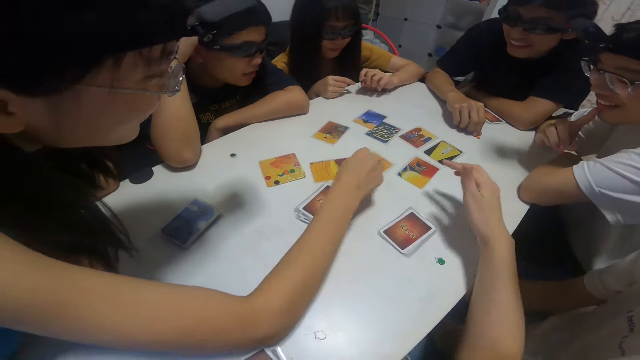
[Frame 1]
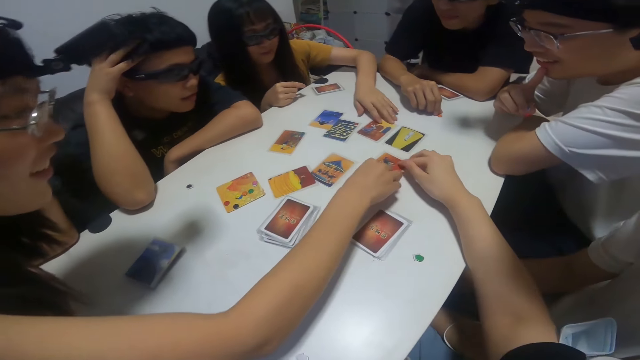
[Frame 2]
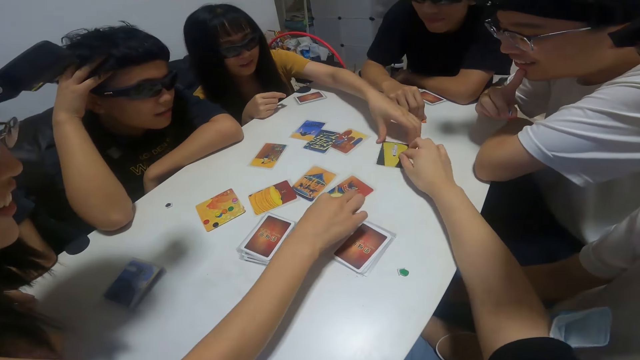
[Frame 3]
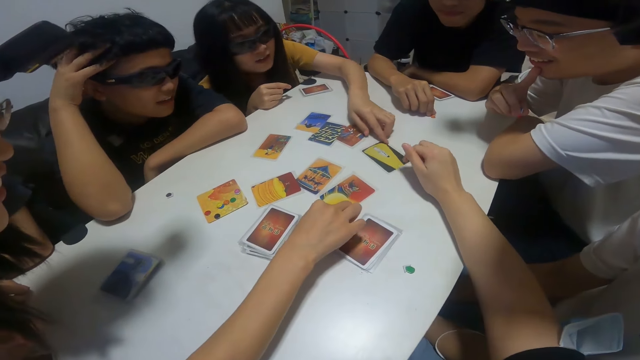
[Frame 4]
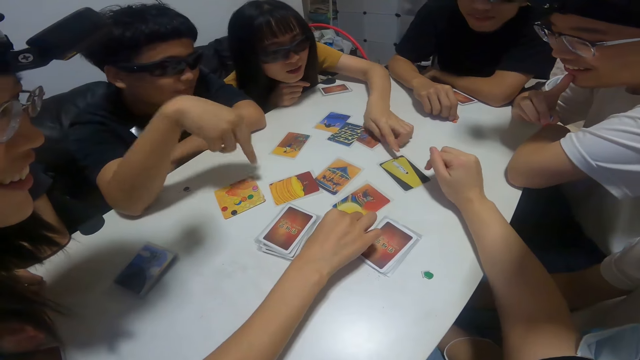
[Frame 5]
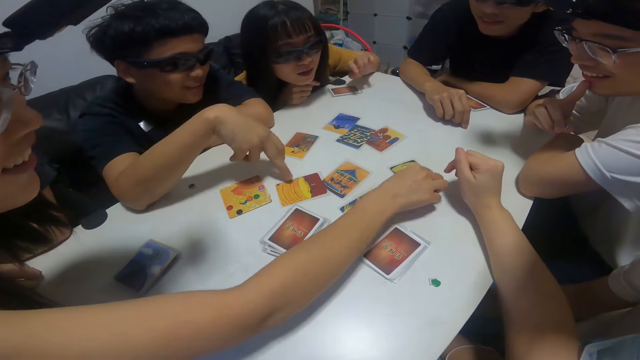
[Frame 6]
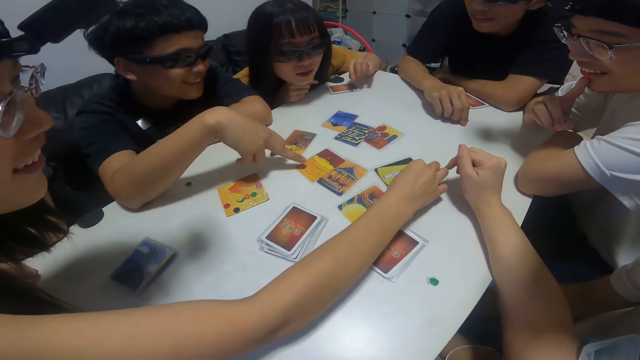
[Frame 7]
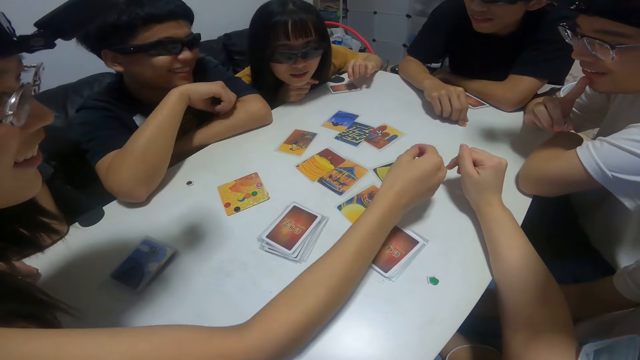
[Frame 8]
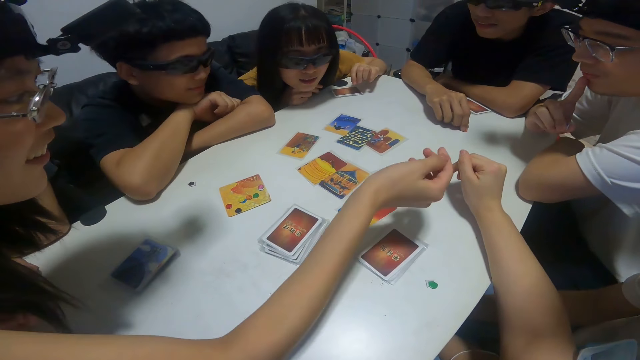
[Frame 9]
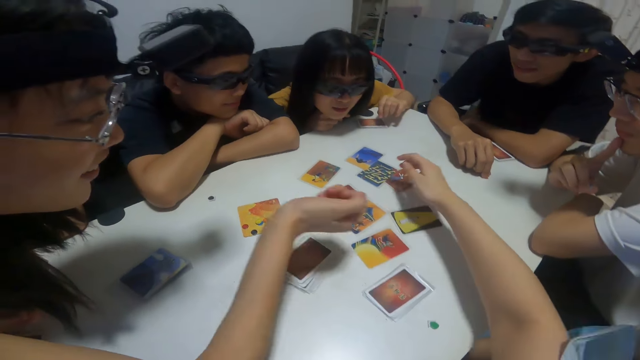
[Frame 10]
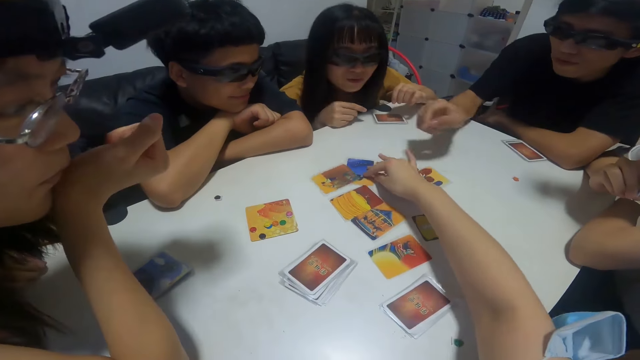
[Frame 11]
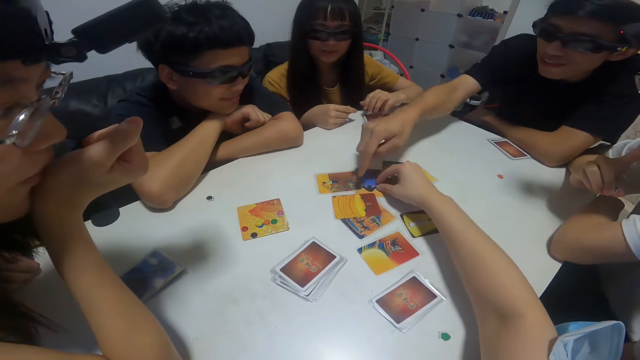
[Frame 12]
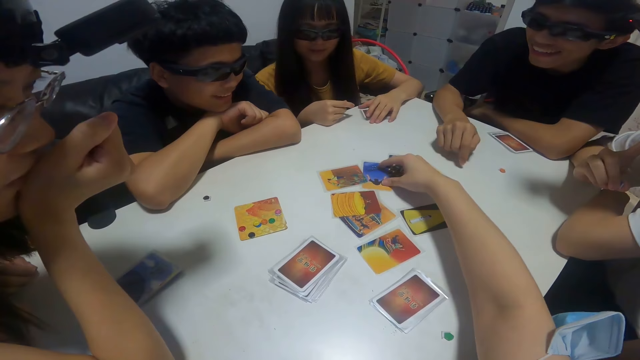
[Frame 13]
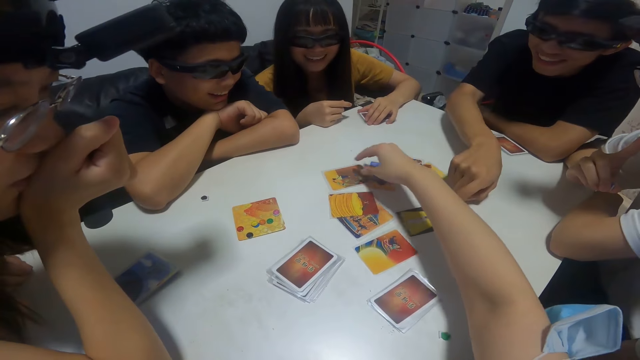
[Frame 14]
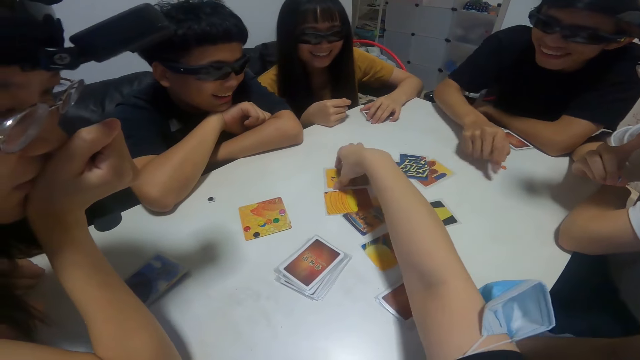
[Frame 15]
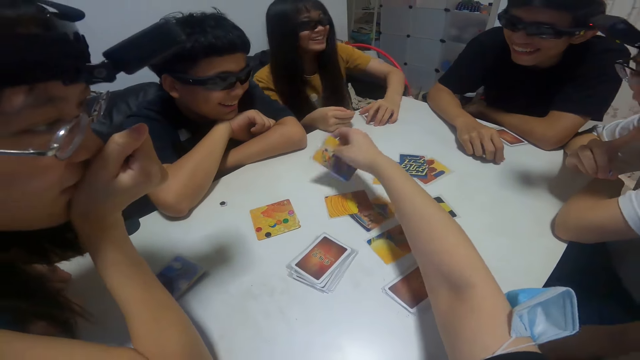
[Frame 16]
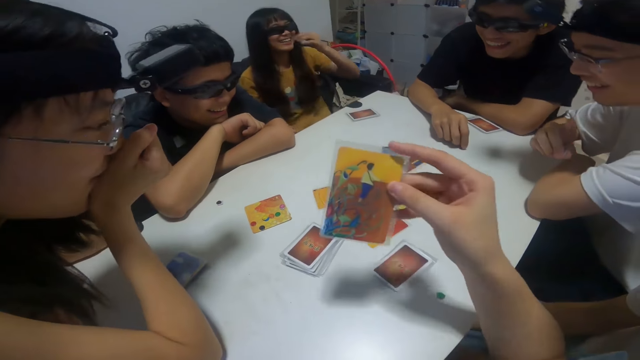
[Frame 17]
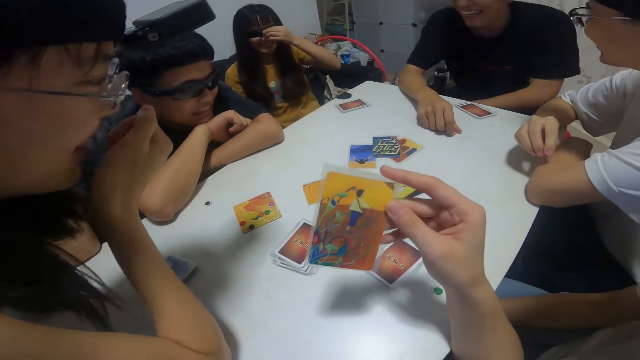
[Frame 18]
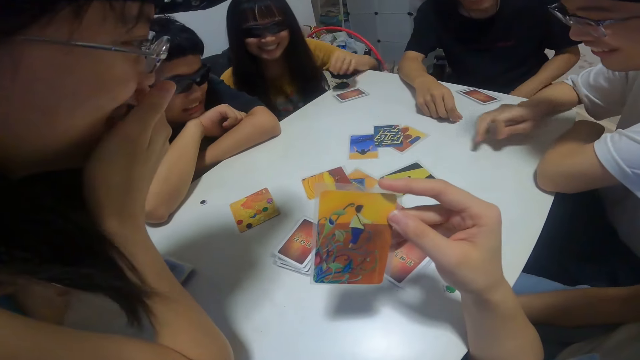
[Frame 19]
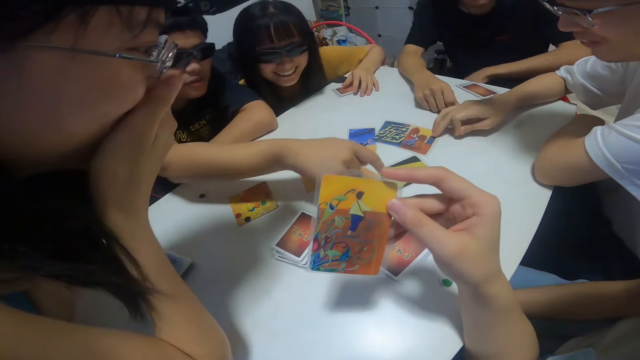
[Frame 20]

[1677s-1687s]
The camera wearer touches cards on the table with her right hand. A girl touches cards on the table with her right hand. A boy touches a card on the table with his right hand. Another boy touches a card on the table with his right hand. The camera wearer picks up a card from the table with her right hand. A woman touches her face. A third boy touches cards on the table with his right hand.

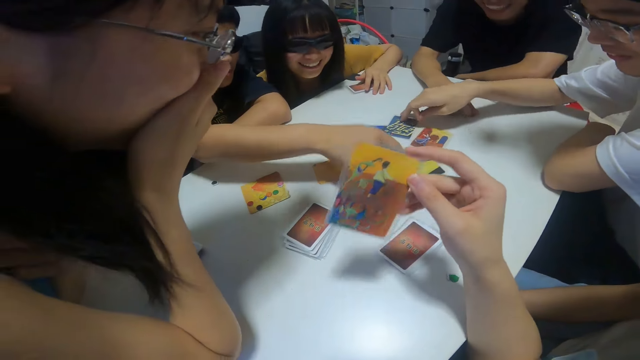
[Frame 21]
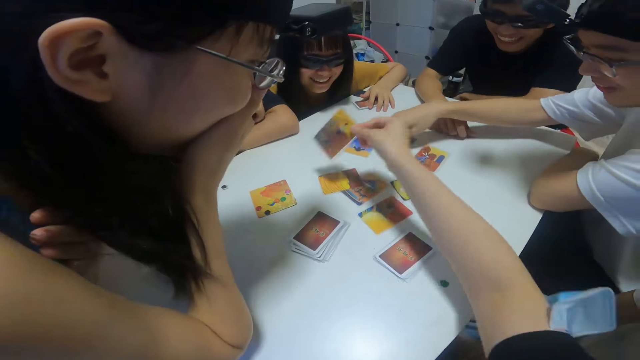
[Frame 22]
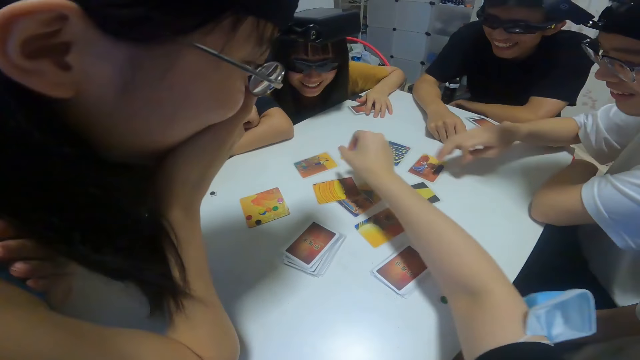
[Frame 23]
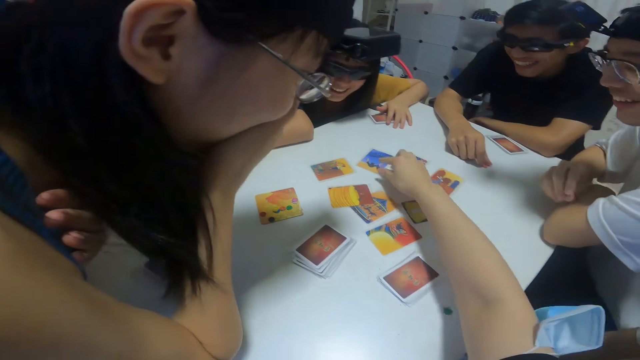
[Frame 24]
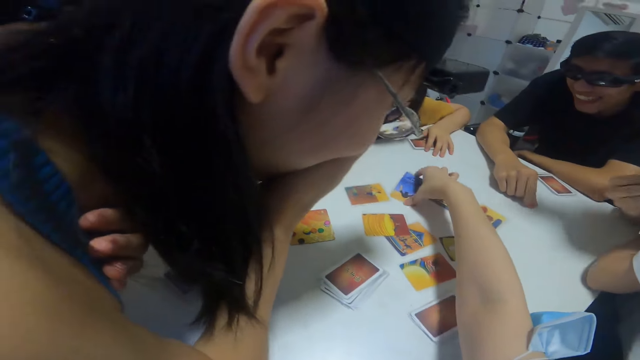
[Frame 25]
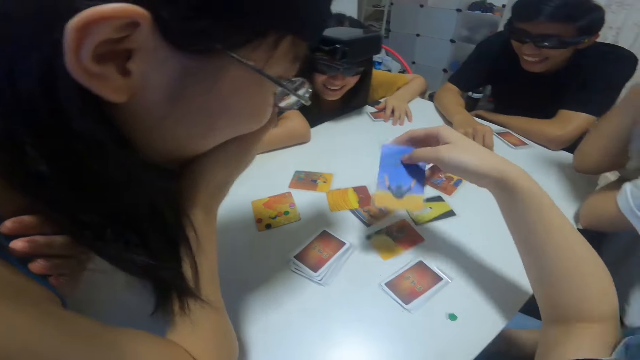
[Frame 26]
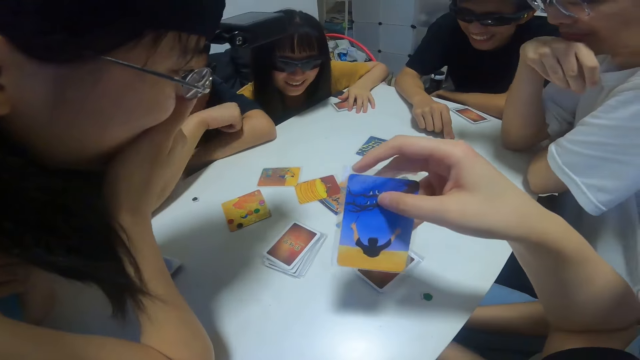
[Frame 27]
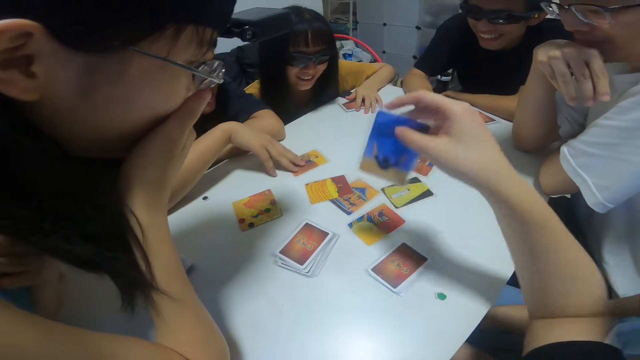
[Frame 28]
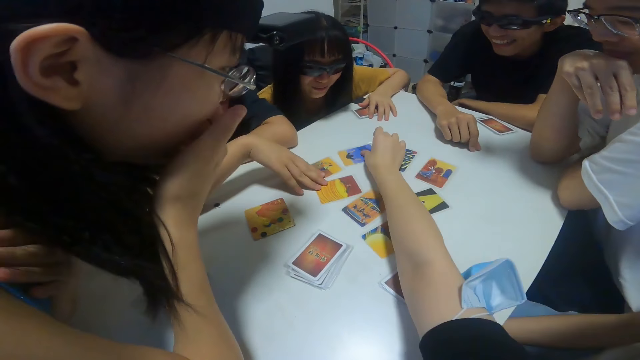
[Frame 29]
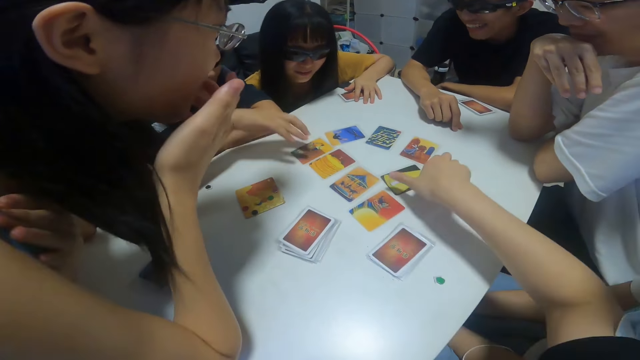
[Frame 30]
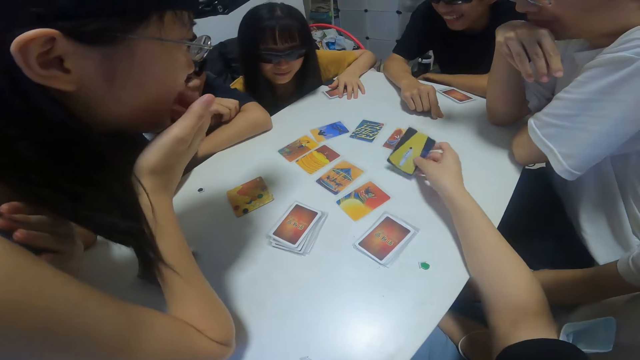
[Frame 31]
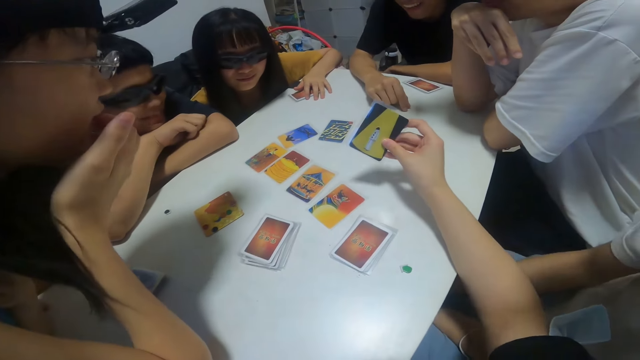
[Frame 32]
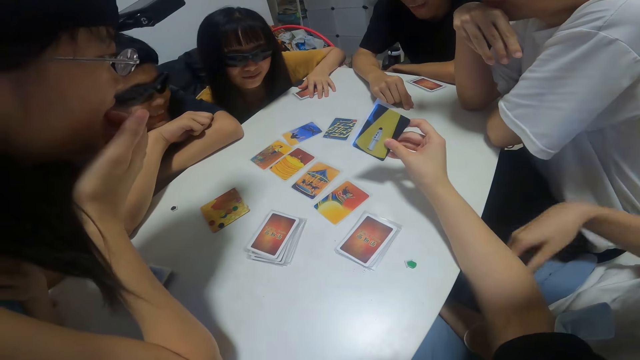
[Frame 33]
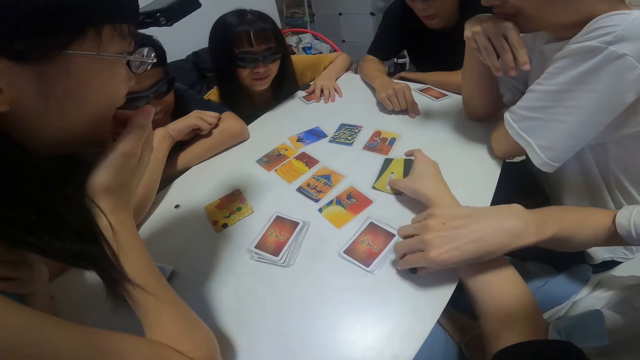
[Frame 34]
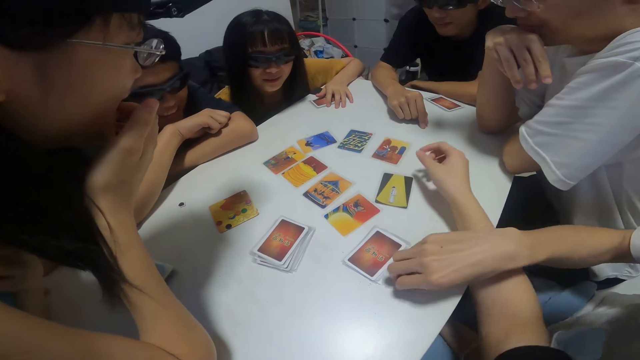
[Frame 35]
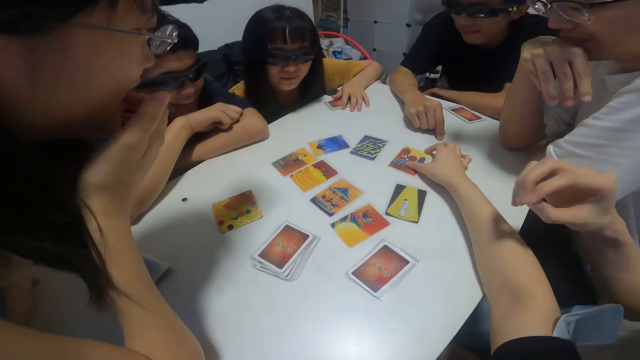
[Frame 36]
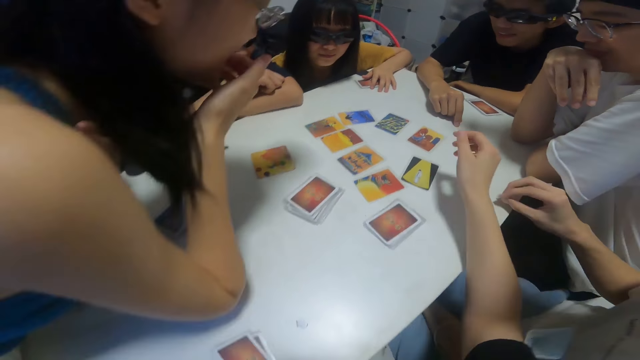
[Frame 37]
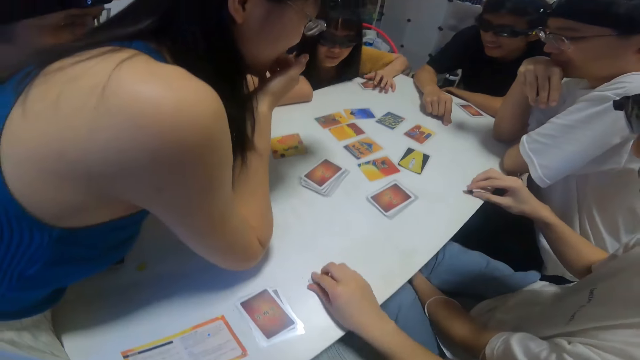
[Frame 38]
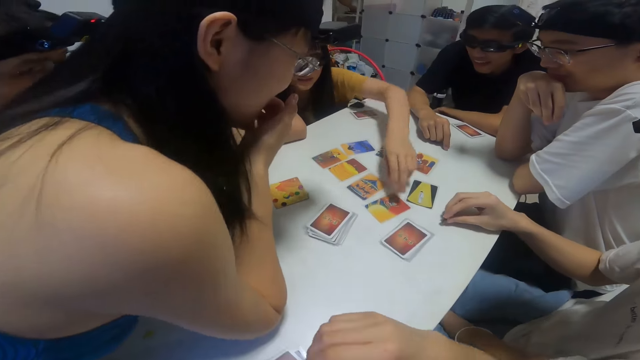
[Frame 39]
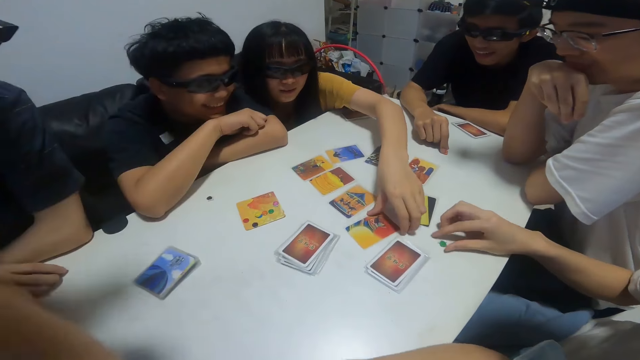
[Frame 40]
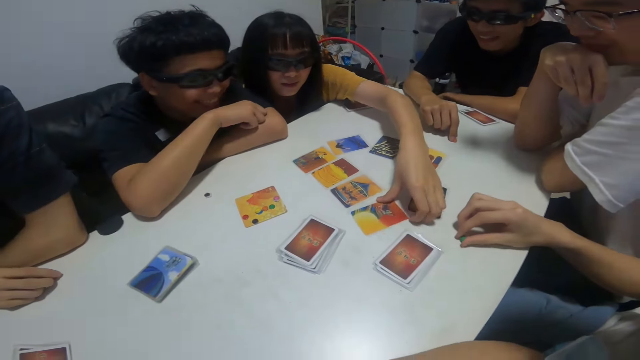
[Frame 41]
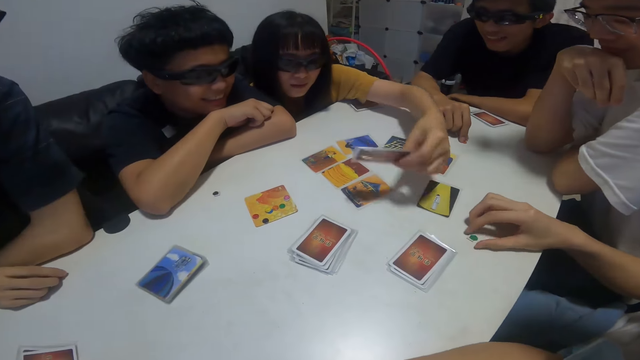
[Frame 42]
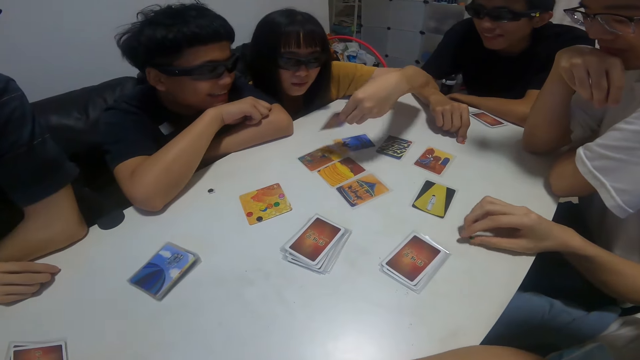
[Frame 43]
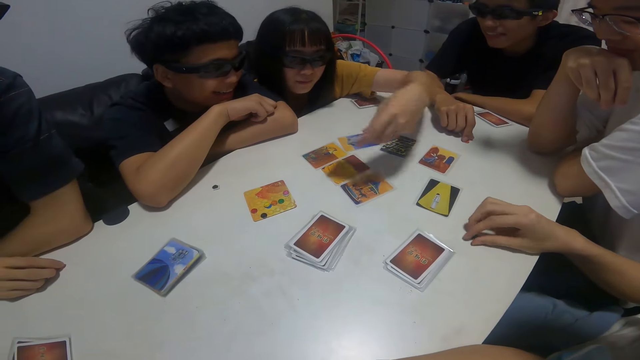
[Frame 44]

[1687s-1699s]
A boy touches a card on the table with his right hand. The camera wearer places the card in her right hand on the table. She picks up a card from the table with her right hand. The boy moves cards on the table with his right hand. The camera wearer places the card in her right hand on the table. She picks up a card from the table with her right hand, and places the card in her right hand on the table. Another boy moves pebbles around the table with his right hand. A girl picks up a card from the table with her left hand.
